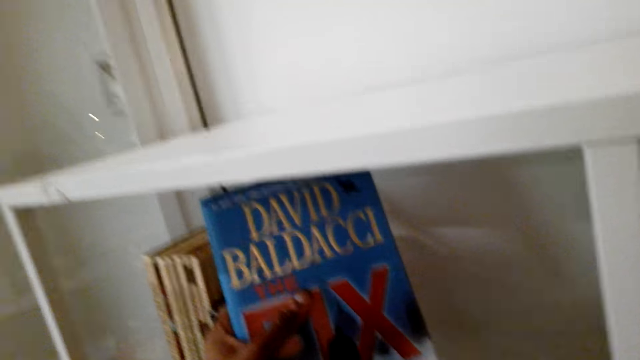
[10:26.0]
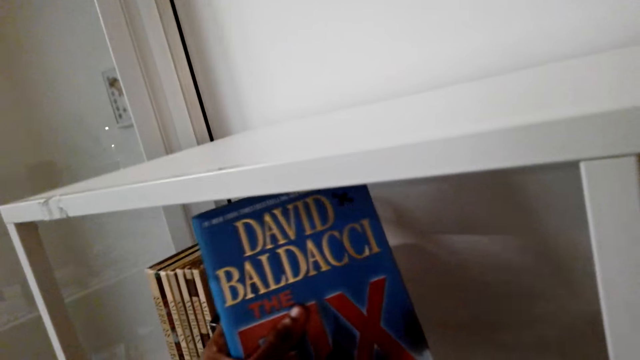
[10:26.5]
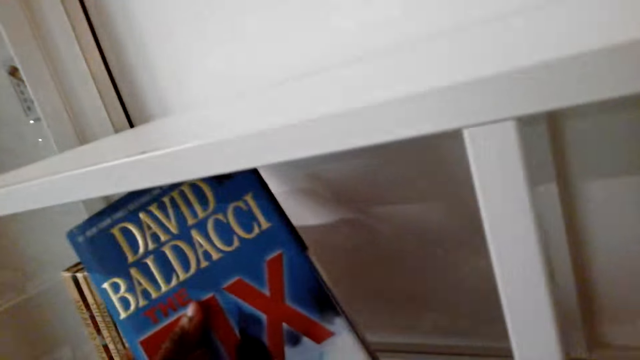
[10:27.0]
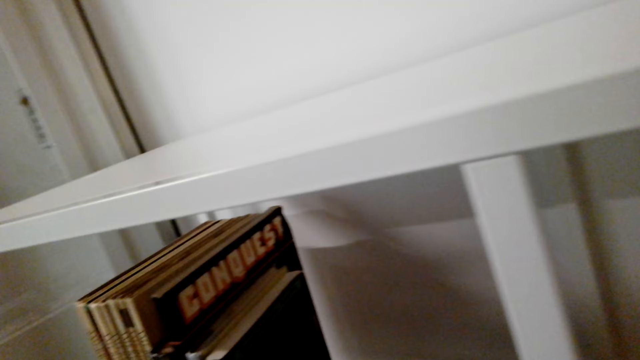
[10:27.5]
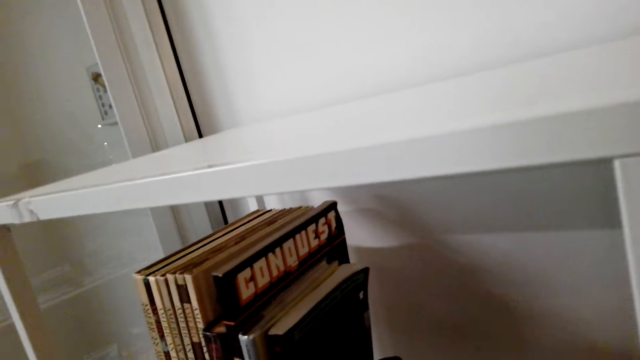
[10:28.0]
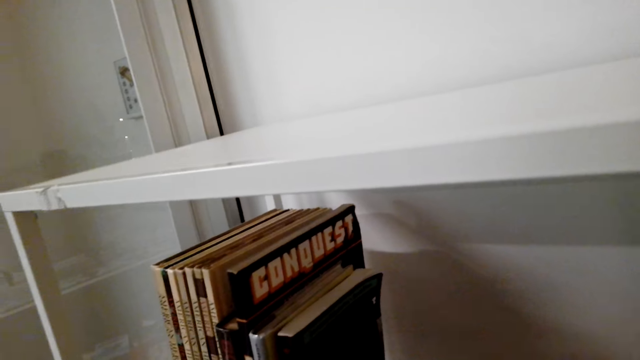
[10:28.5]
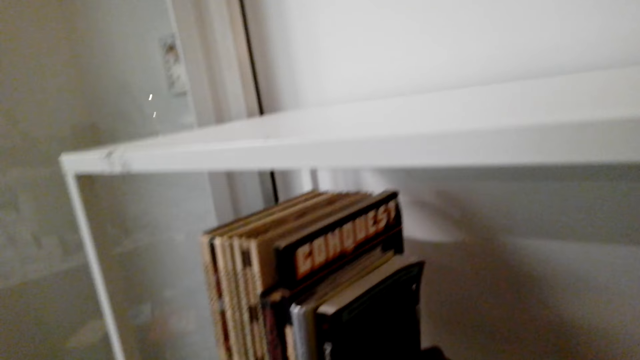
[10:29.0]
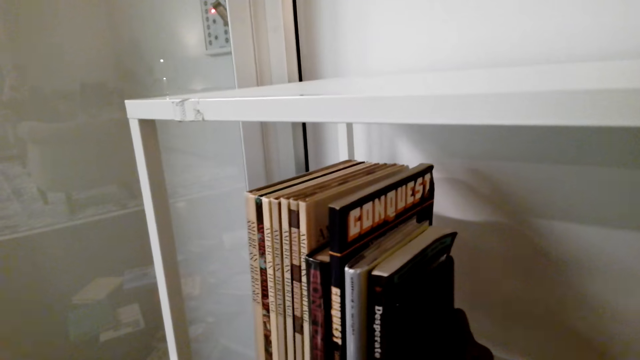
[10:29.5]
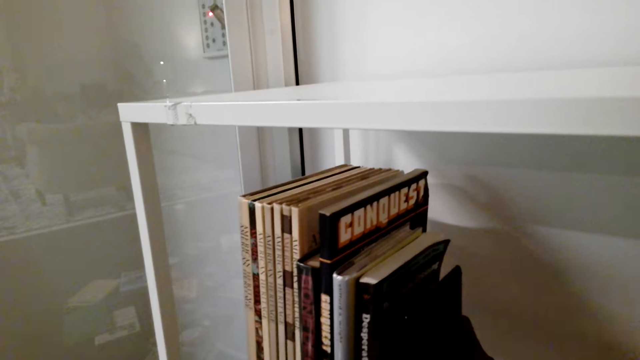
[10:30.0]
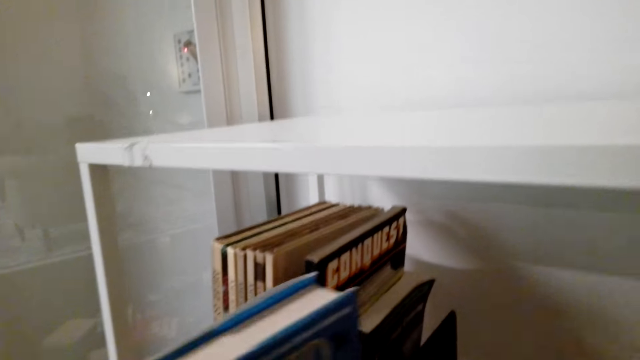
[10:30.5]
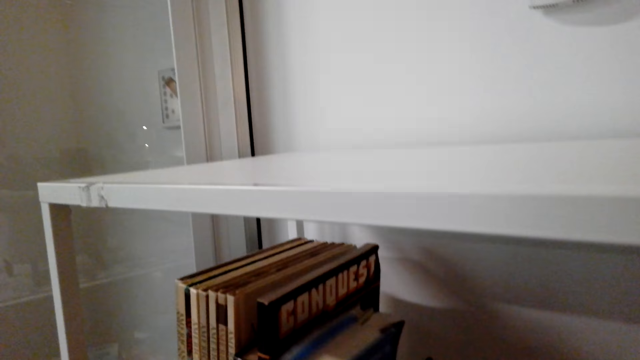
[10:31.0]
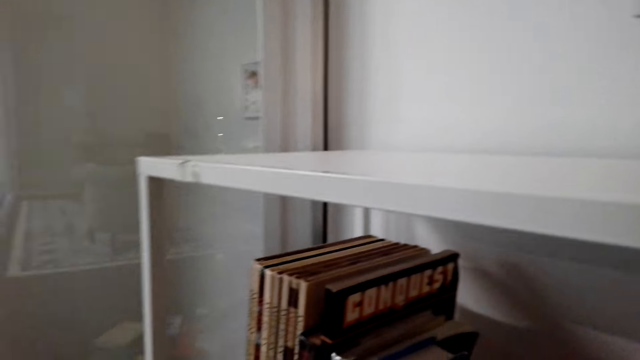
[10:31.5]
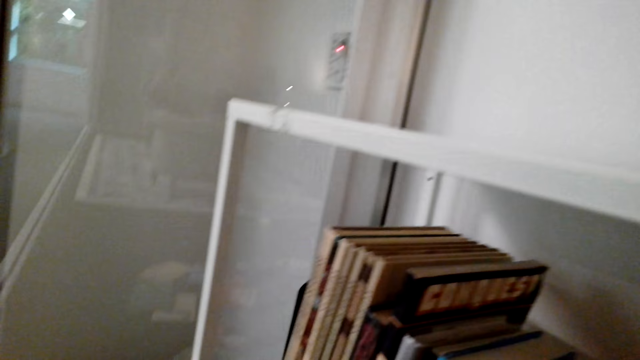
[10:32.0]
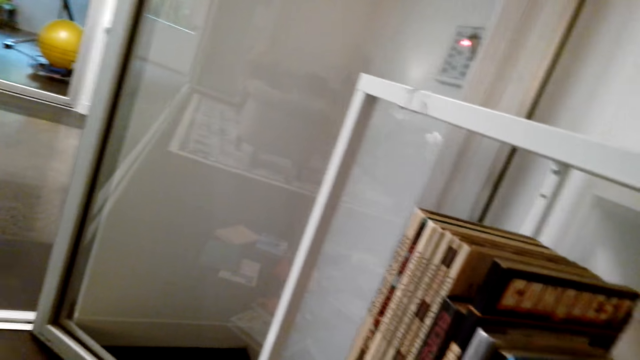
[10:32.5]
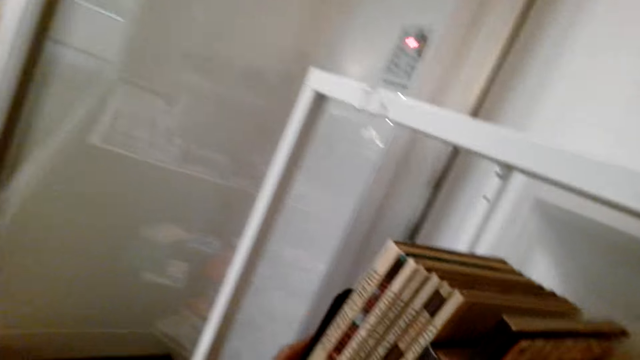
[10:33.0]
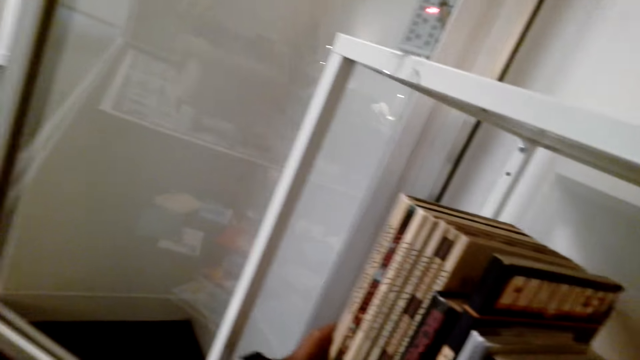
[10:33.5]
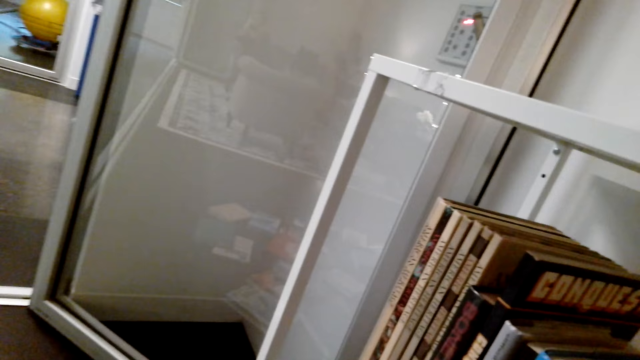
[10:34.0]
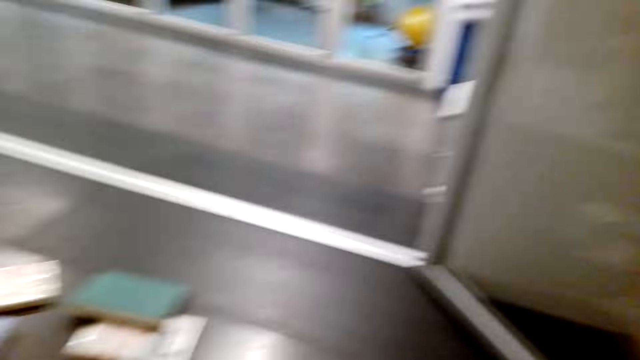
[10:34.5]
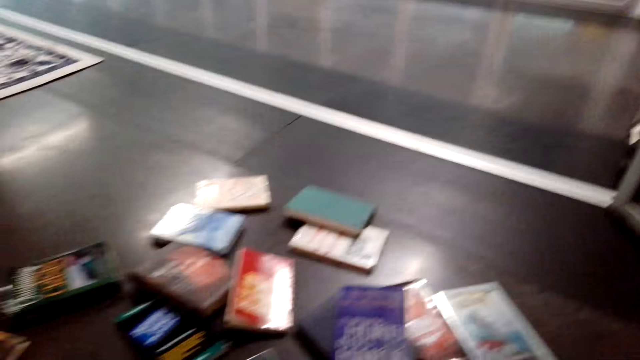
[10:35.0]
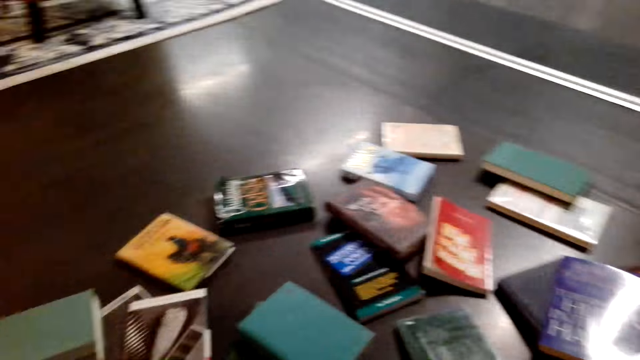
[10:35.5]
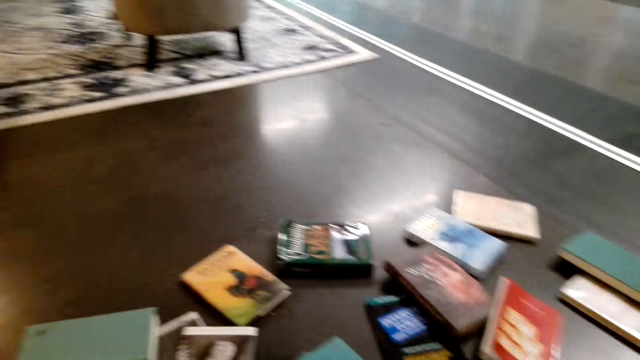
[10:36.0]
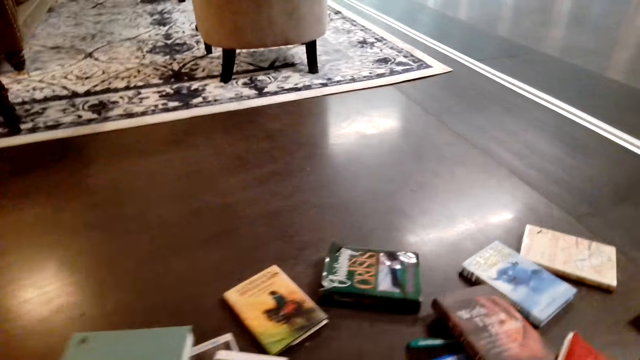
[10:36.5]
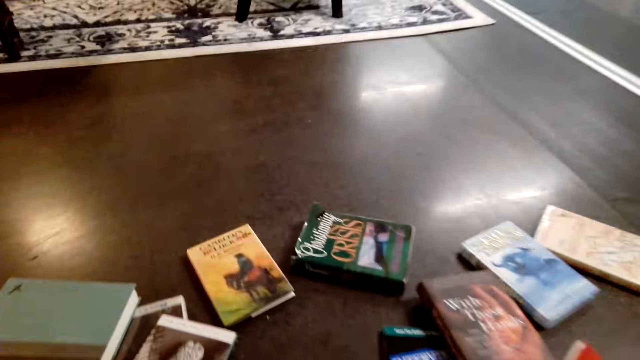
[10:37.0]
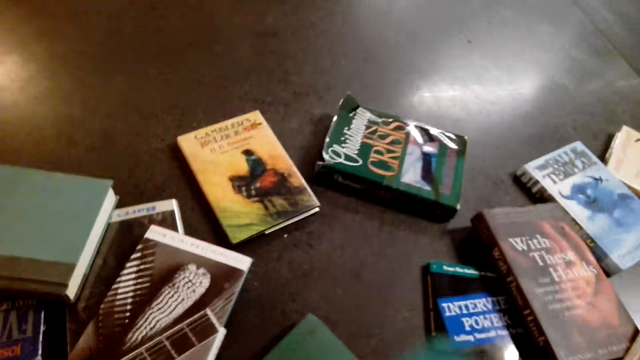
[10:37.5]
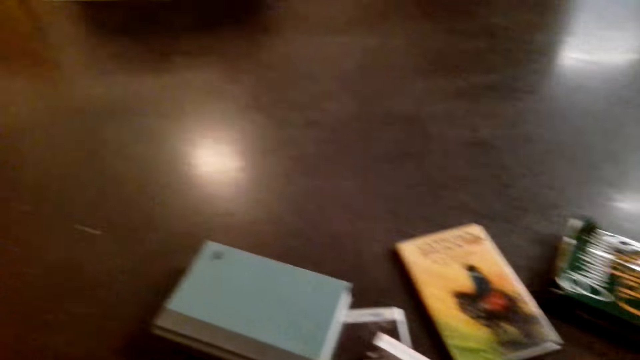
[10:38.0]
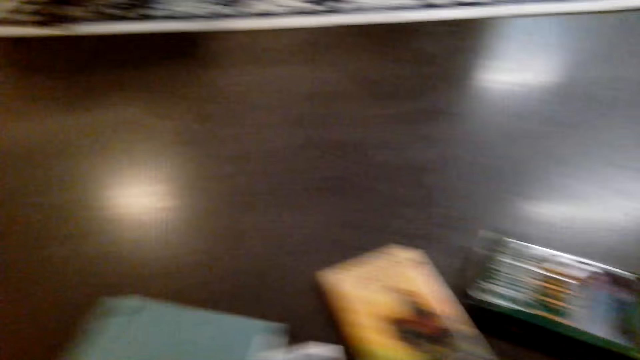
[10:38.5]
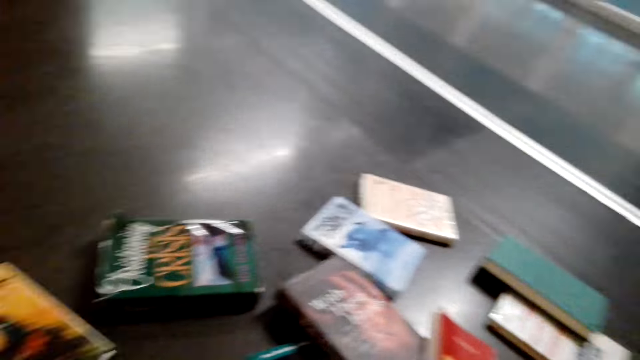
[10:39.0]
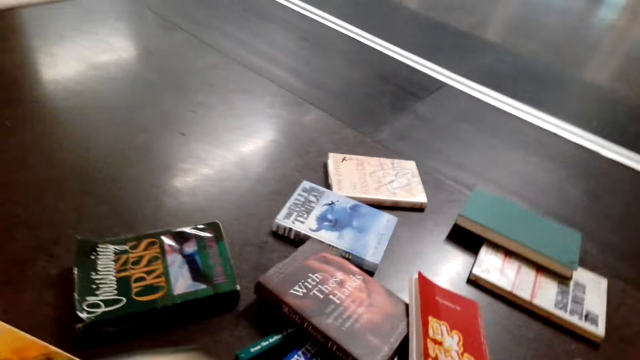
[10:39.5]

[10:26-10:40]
The camera wearer looks at the books on the floor. They turn around.

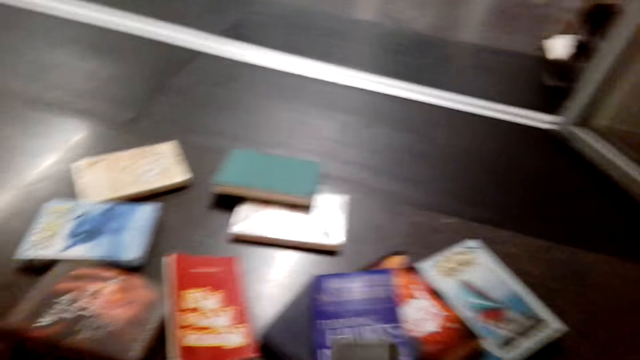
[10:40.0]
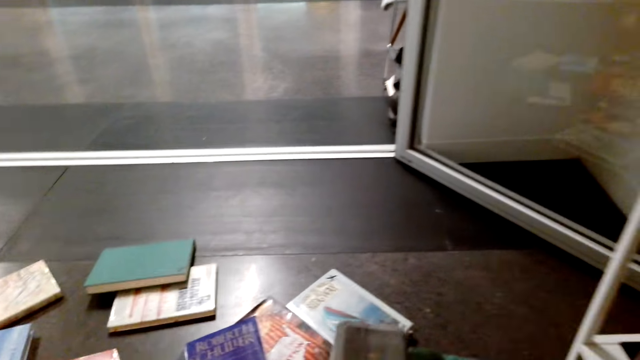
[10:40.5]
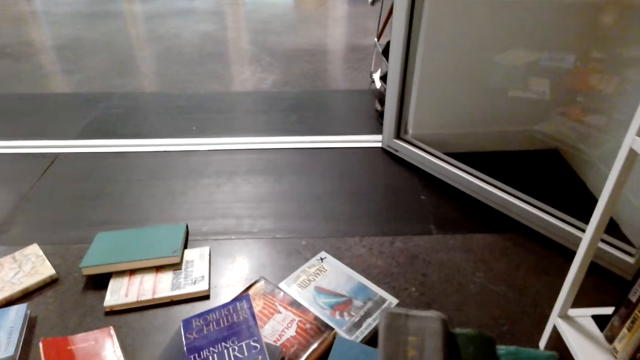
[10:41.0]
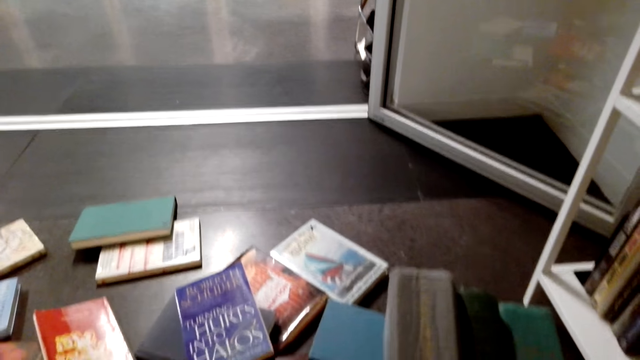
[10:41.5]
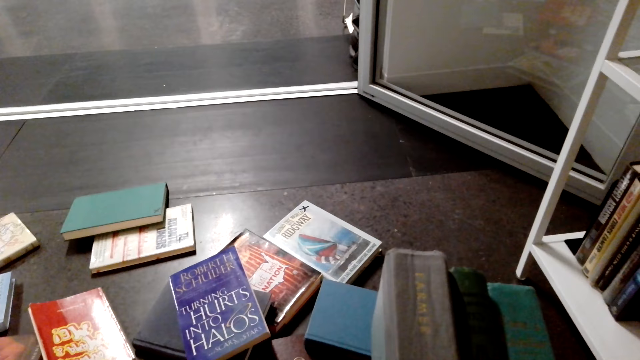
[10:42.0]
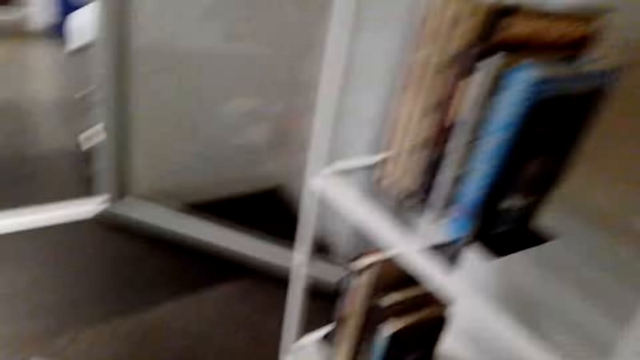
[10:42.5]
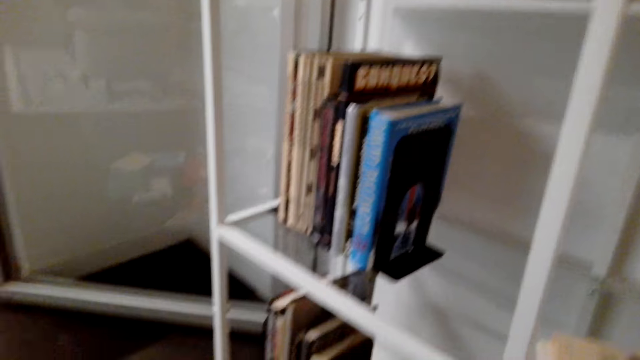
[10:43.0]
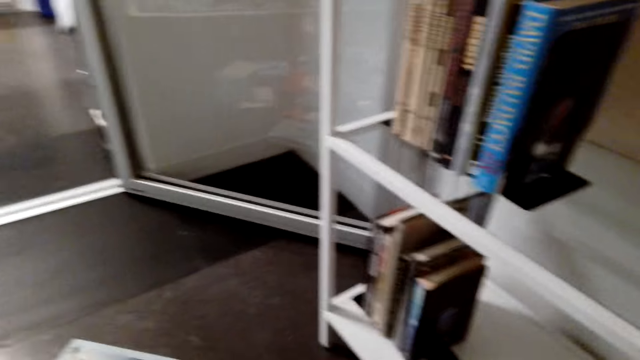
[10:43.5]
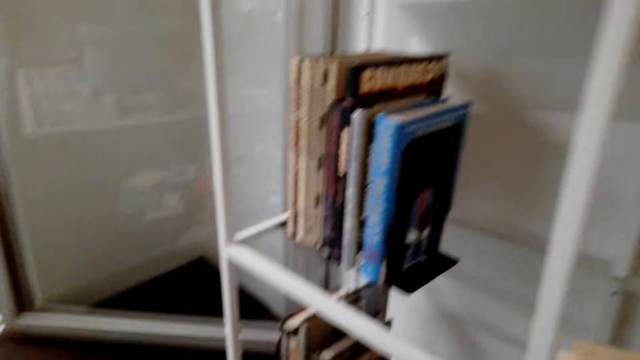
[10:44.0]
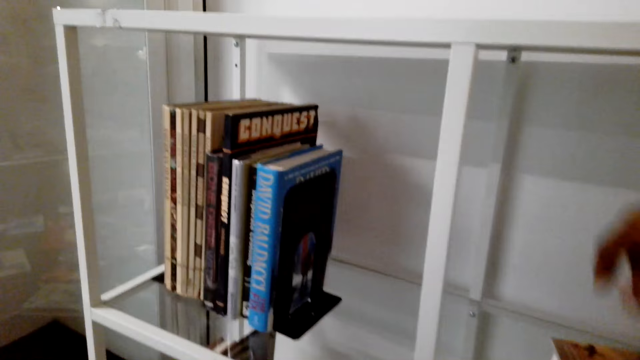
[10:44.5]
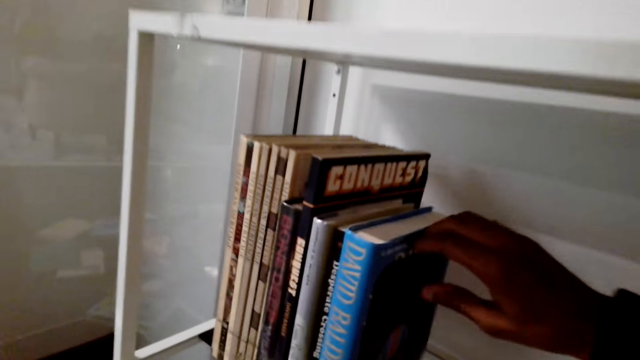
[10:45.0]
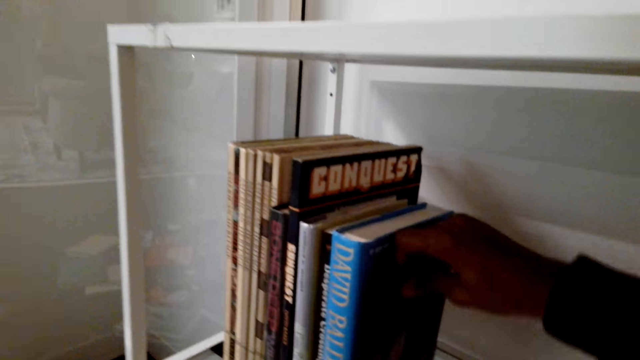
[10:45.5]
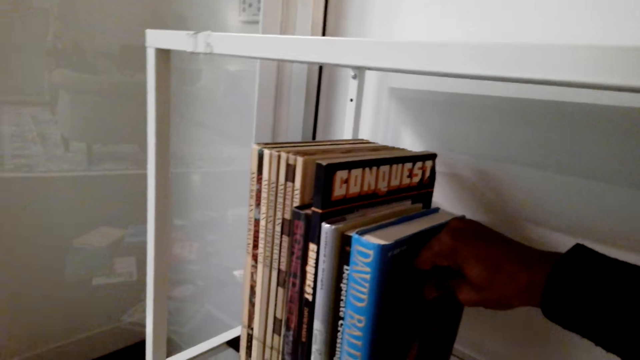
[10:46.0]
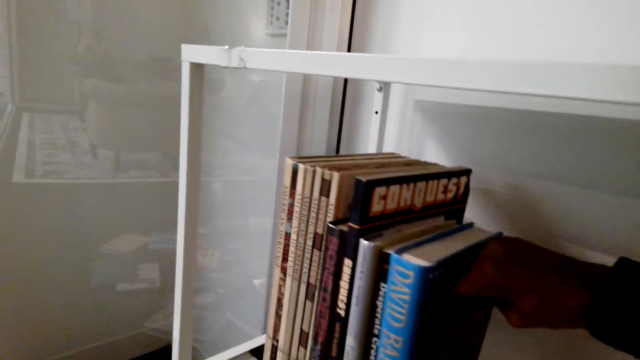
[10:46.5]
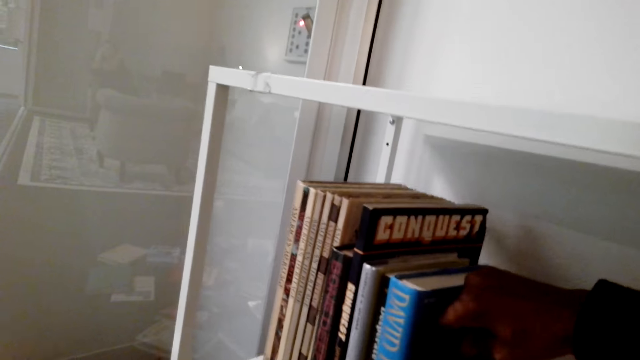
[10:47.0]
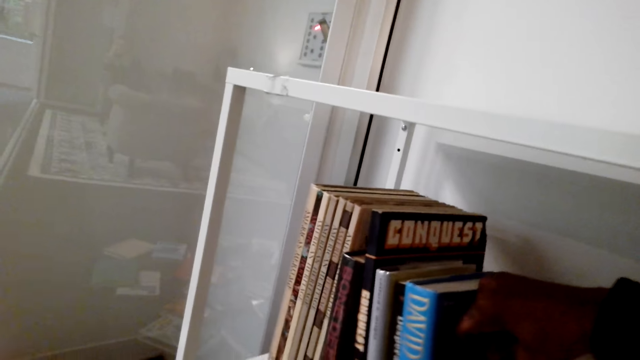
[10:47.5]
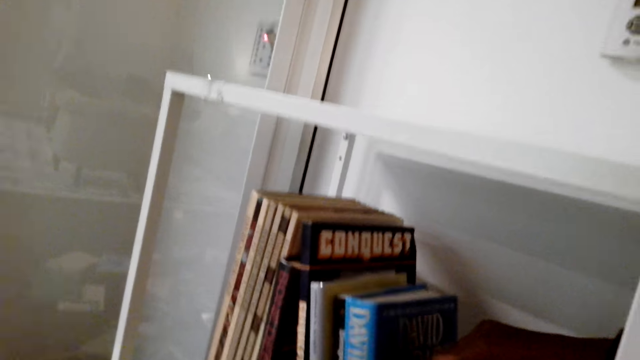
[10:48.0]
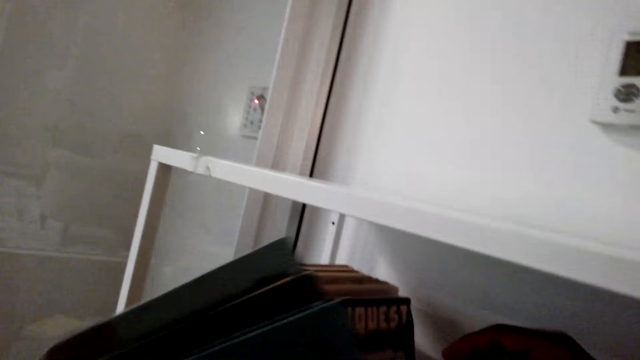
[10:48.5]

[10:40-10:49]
The camera wearer takes novels on the floor. They move a novel in the cabinet. They pick a book from the shelf.
